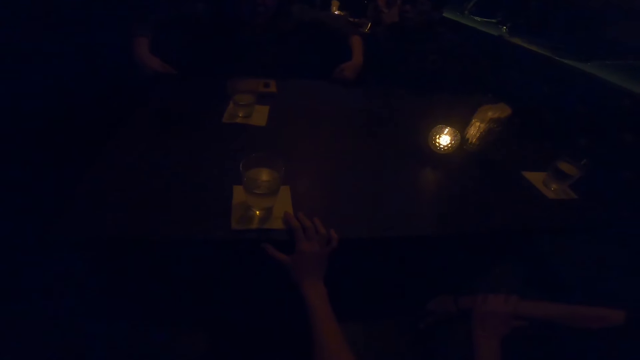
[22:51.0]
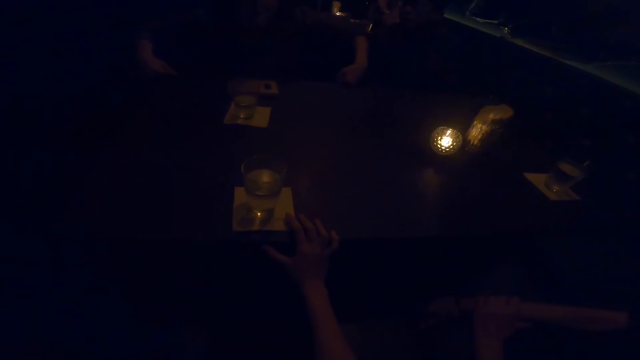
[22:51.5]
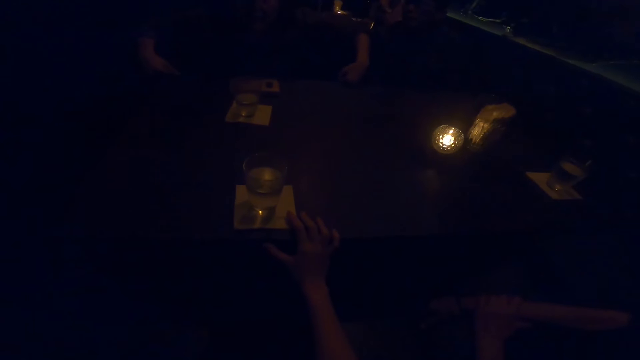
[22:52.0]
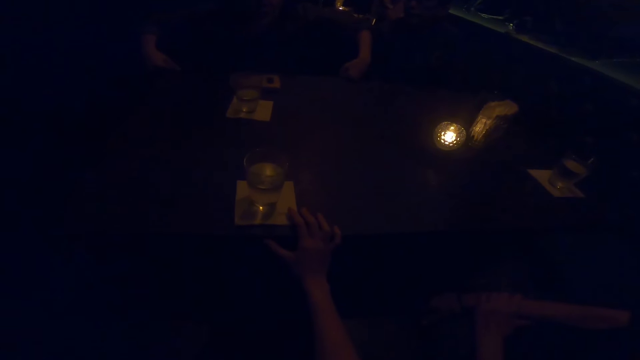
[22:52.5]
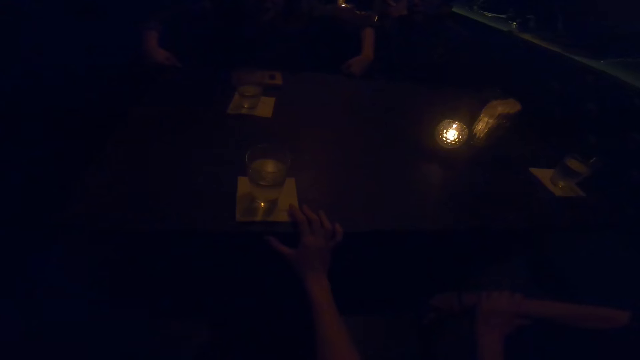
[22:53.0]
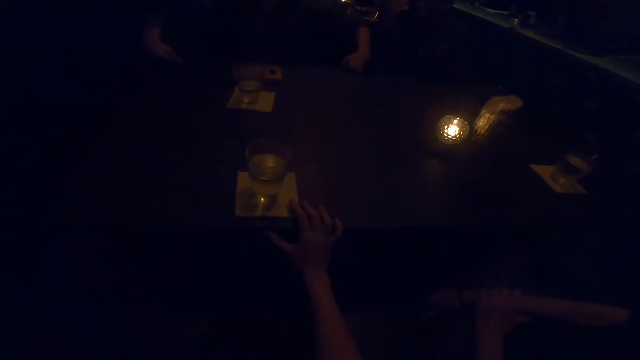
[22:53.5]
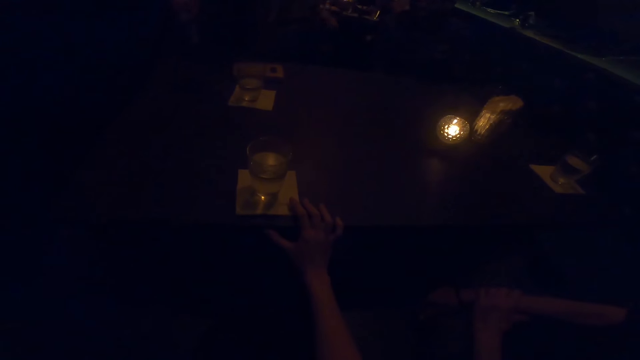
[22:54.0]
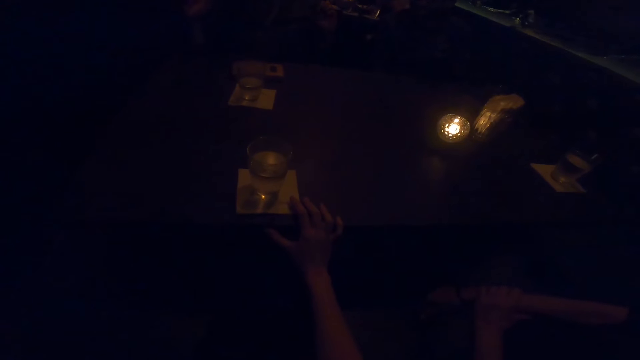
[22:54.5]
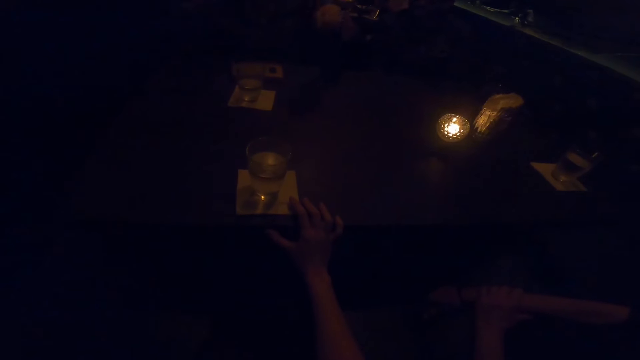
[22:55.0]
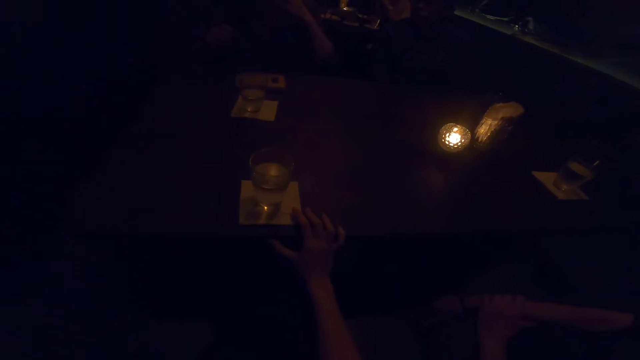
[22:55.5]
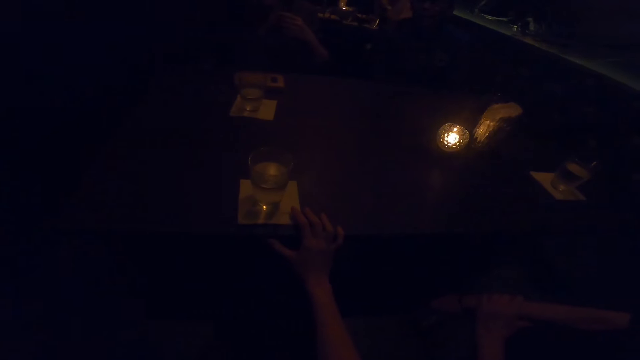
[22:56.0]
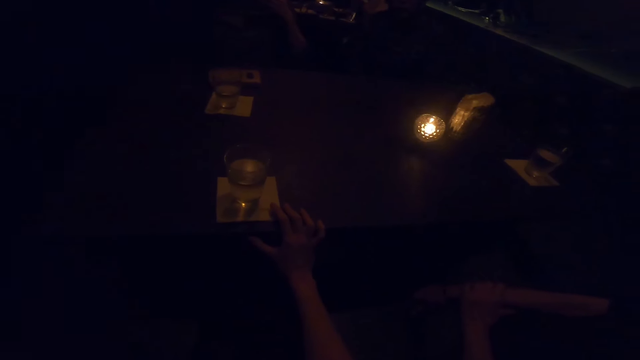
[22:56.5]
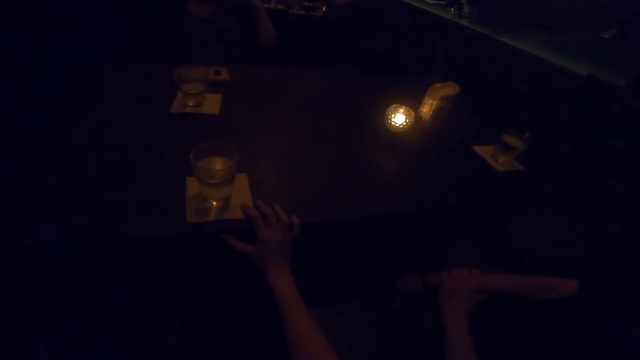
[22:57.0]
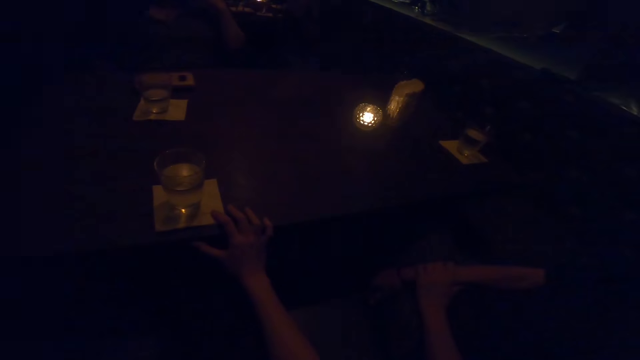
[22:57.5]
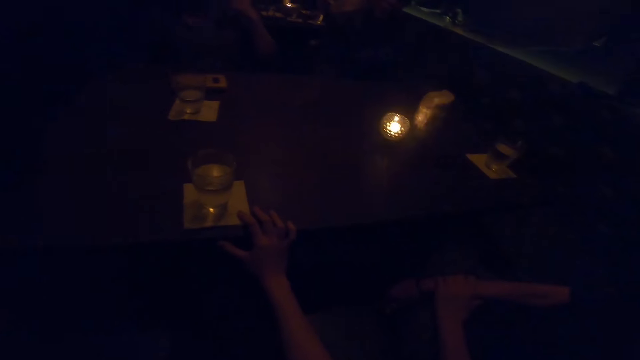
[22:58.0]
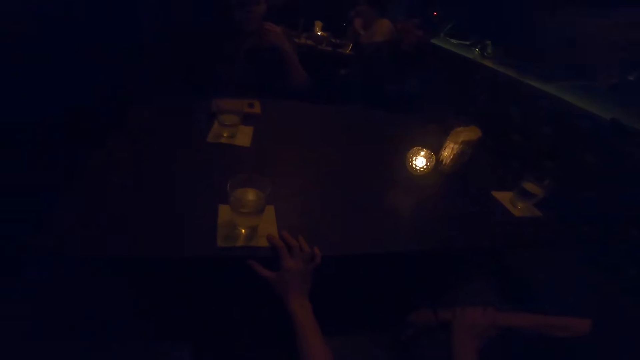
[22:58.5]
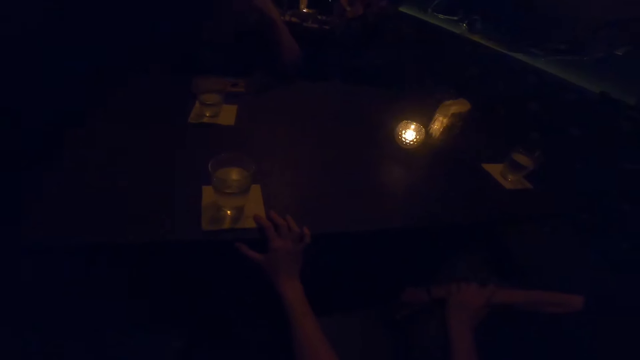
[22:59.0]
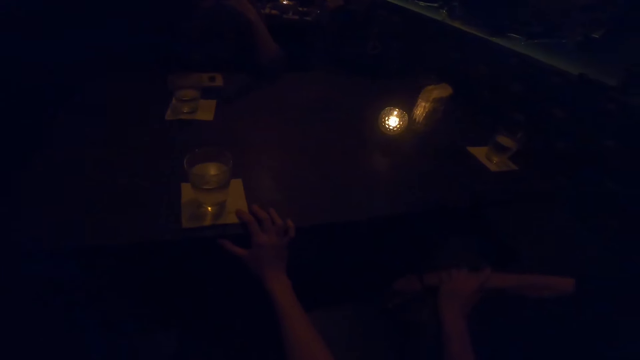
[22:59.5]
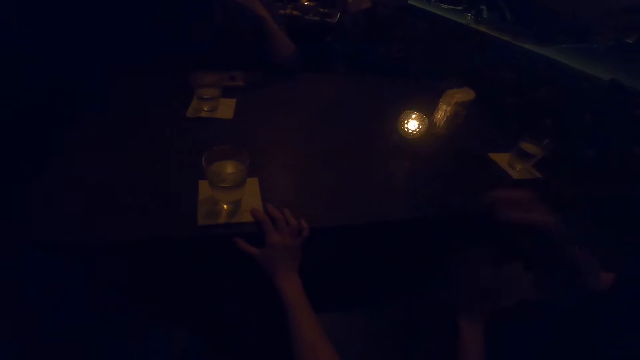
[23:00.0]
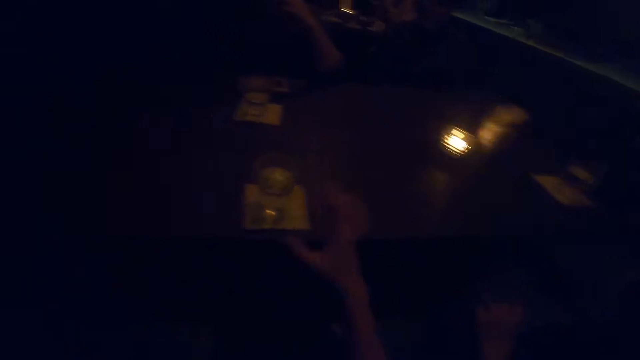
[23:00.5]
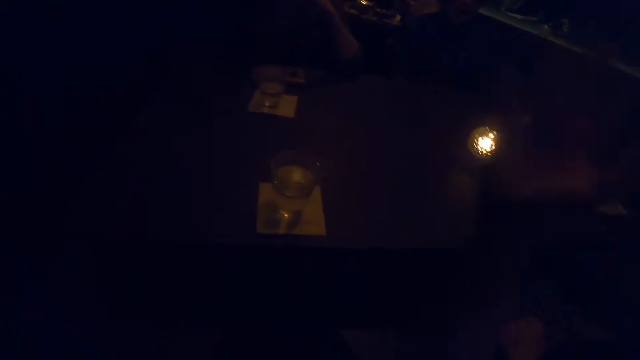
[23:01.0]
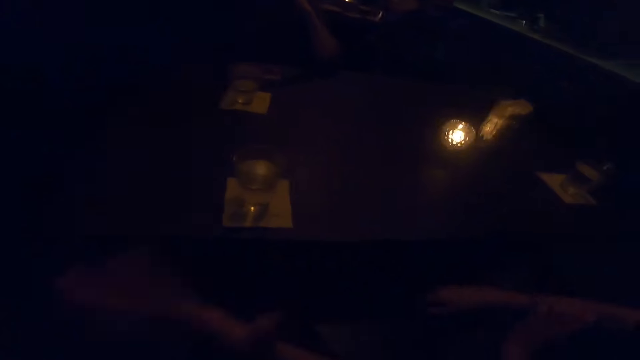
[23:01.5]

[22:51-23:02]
A person talks. Another person sits on the other side of the dining table.

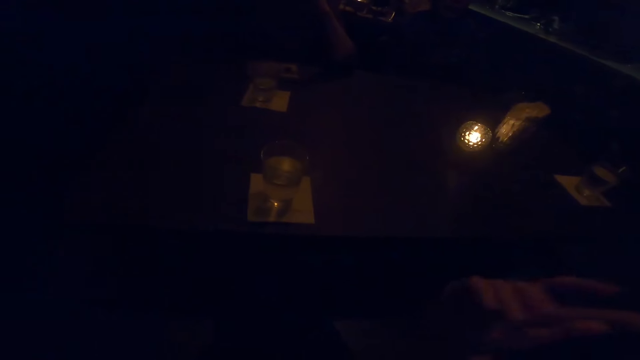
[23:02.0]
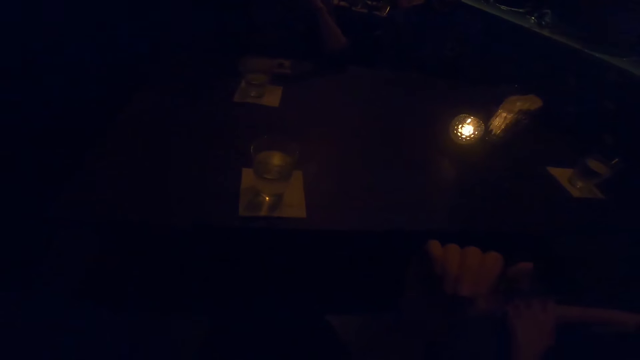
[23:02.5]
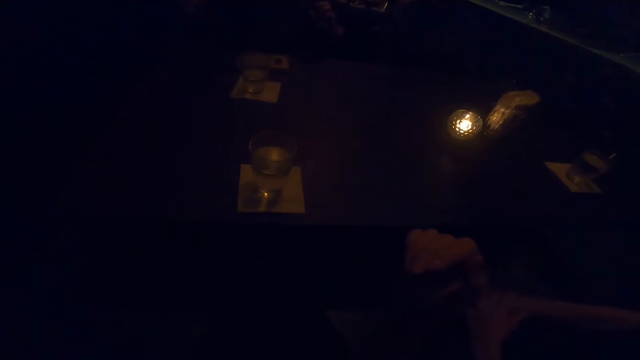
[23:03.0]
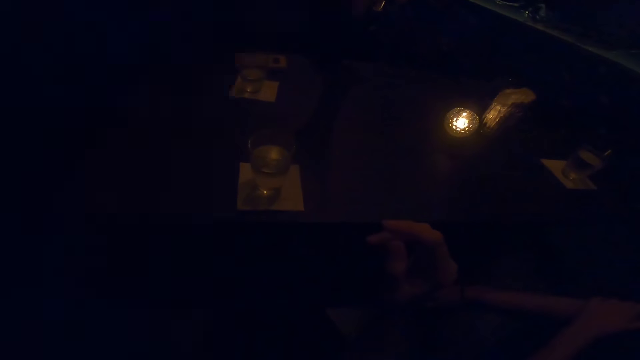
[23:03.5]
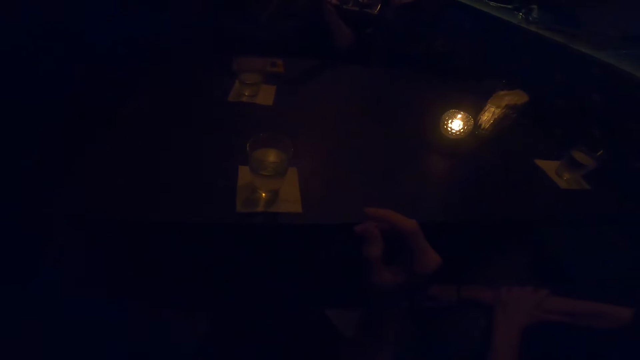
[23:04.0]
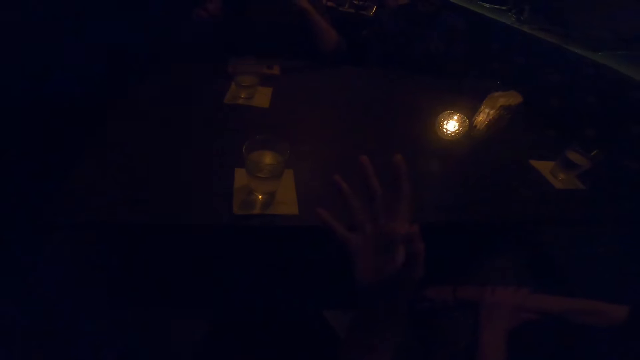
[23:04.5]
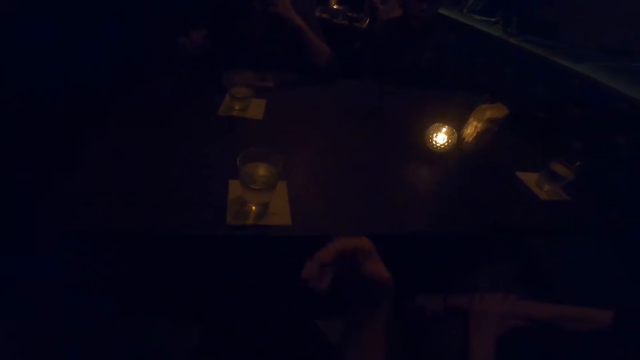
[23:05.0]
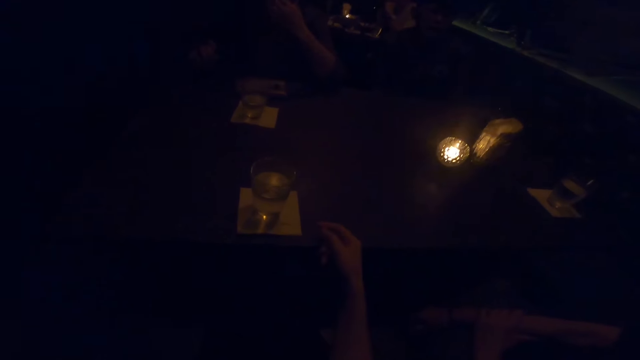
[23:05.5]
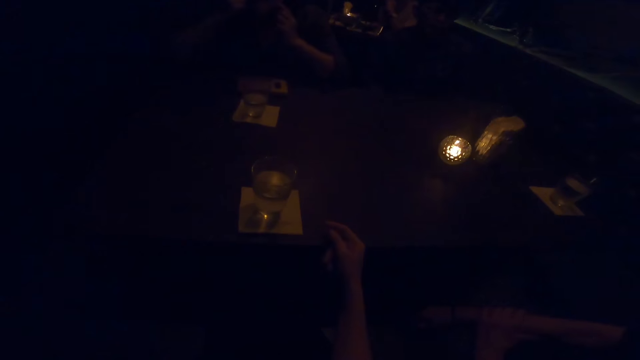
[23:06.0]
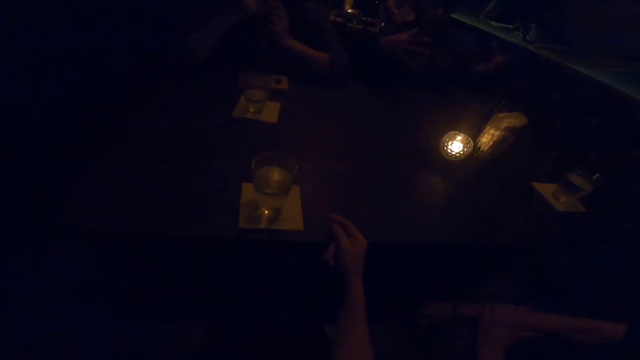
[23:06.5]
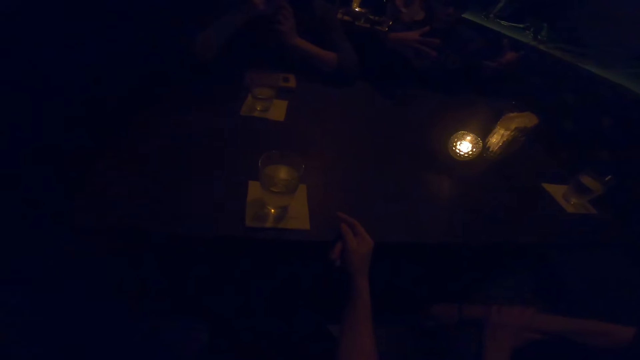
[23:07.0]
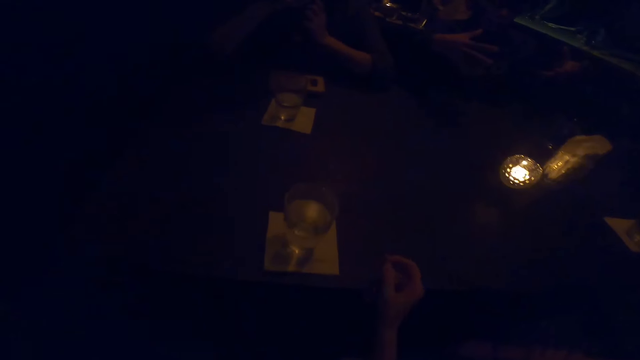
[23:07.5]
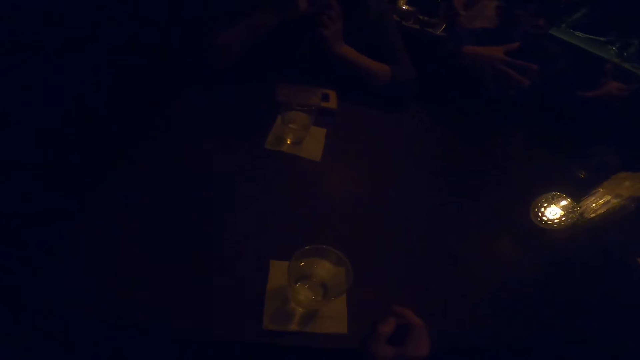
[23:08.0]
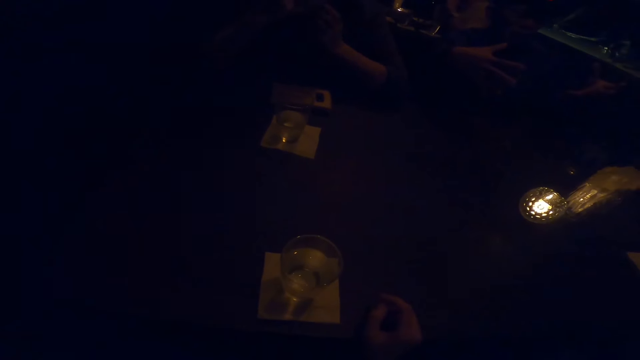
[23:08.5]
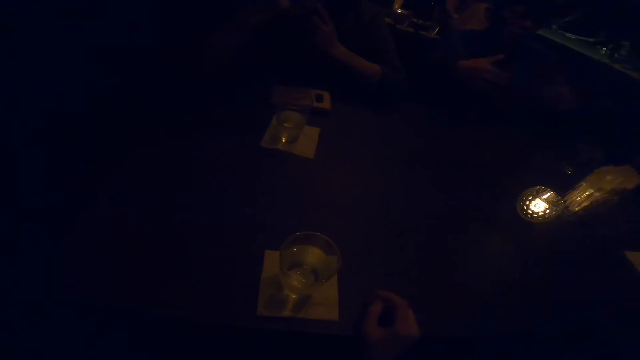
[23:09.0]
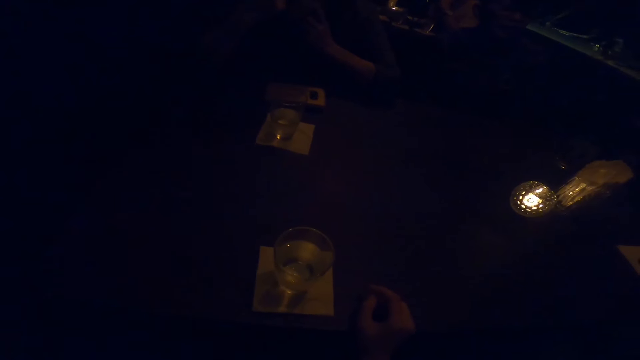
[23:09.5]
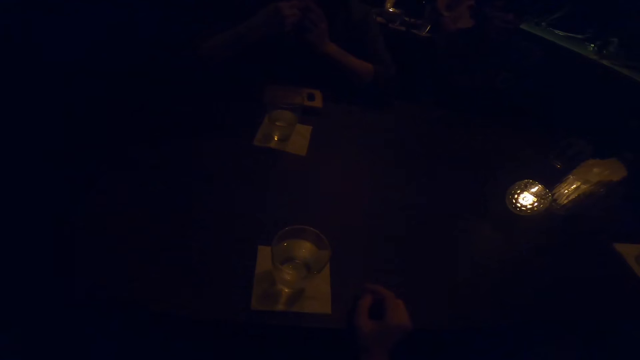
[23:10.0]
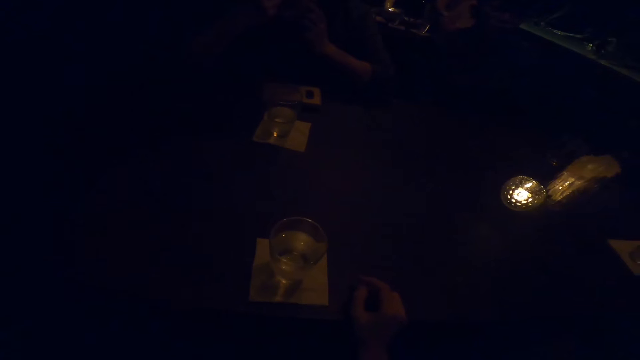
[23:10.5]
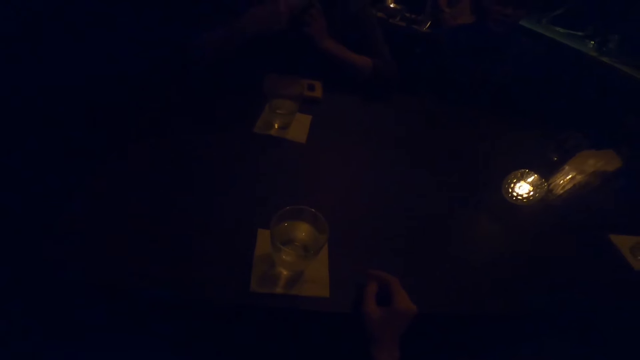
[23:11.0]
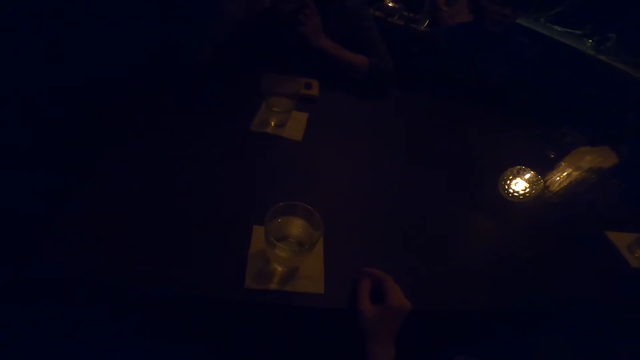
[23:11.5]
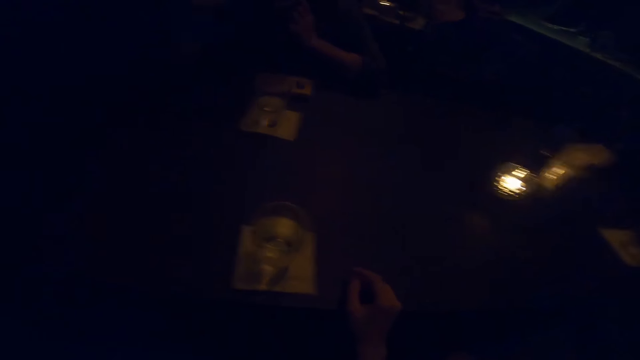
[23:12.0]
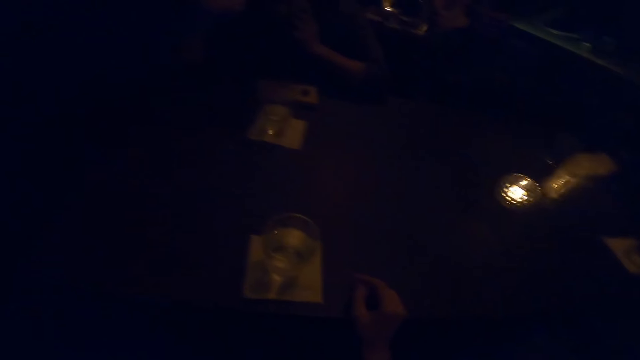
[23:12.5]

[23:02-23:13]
The camera wearer sits on a dining table with a person, another person and a third person.
